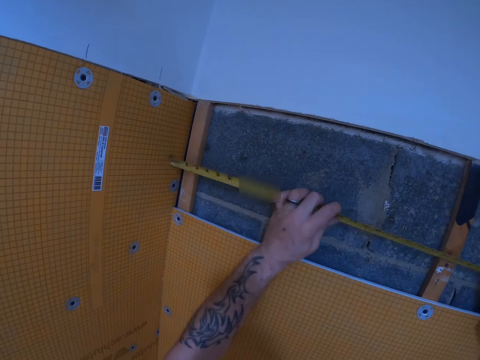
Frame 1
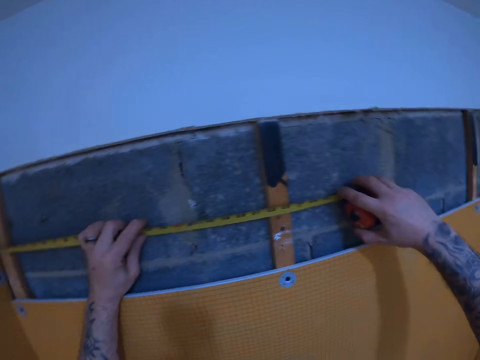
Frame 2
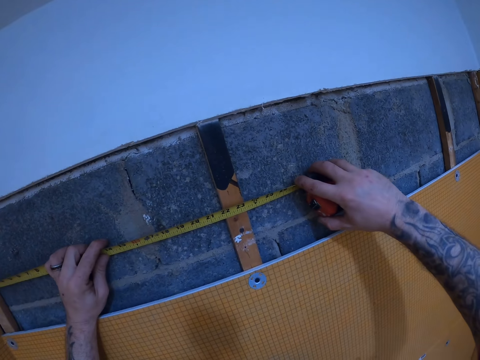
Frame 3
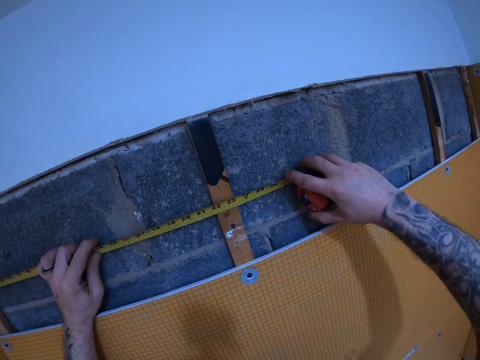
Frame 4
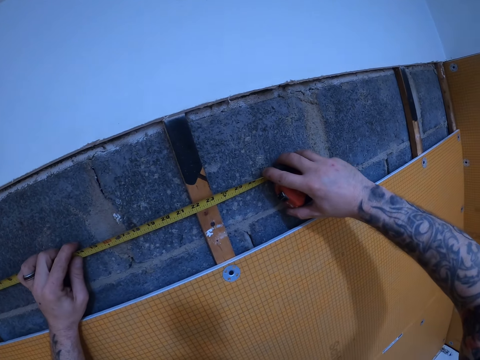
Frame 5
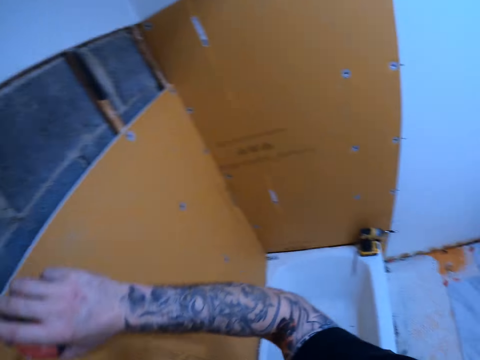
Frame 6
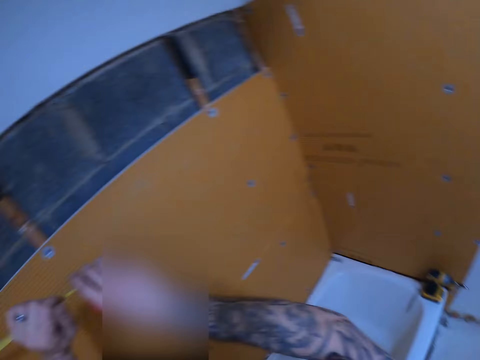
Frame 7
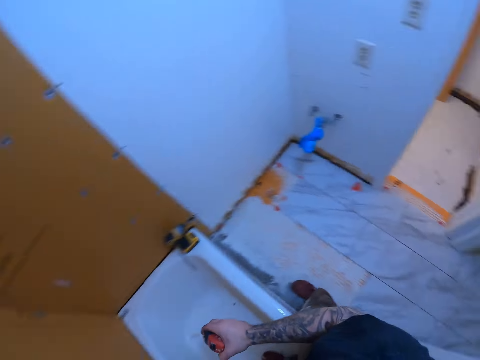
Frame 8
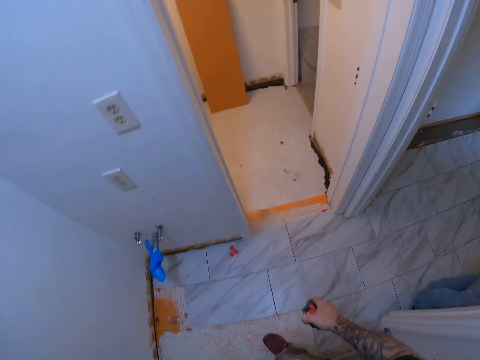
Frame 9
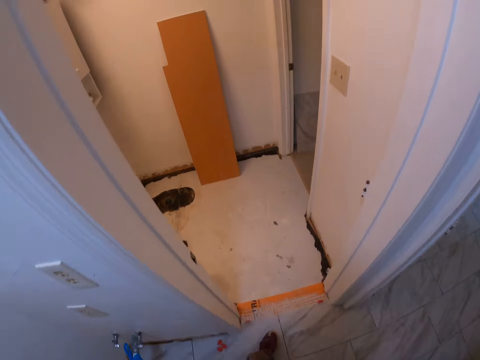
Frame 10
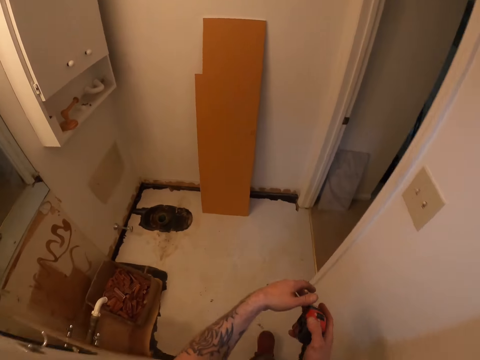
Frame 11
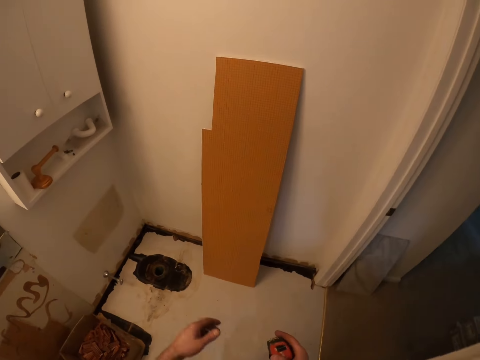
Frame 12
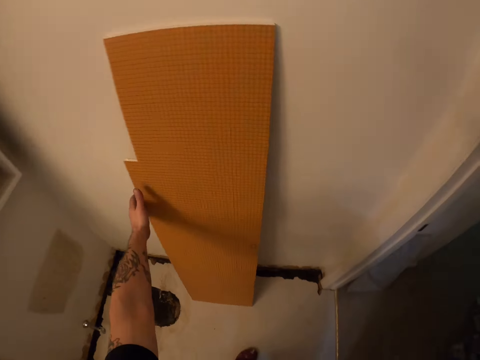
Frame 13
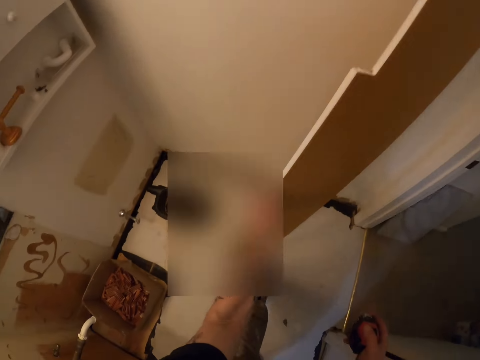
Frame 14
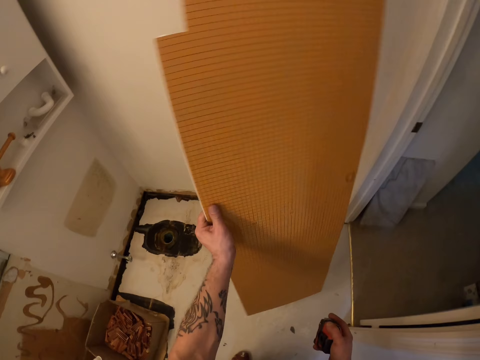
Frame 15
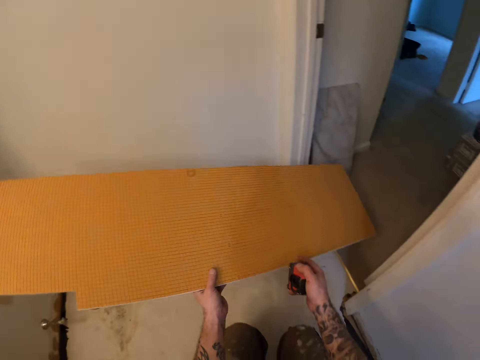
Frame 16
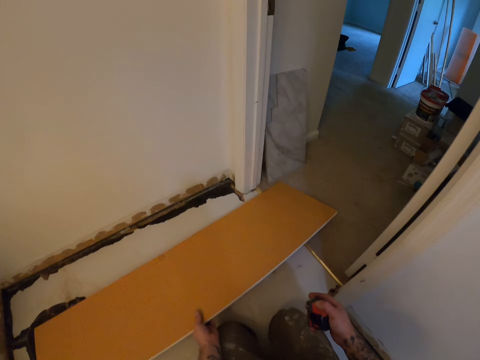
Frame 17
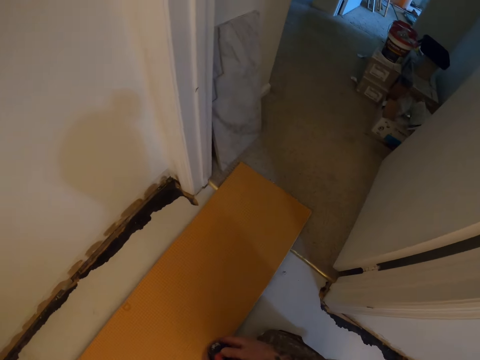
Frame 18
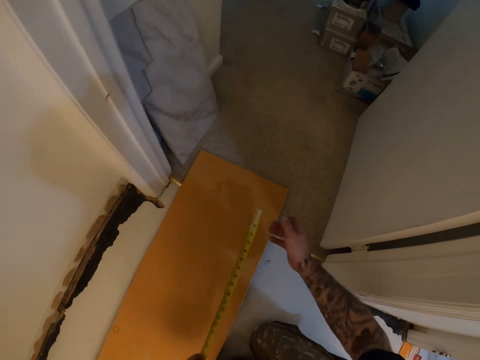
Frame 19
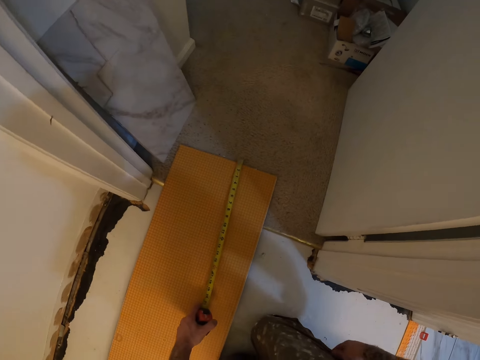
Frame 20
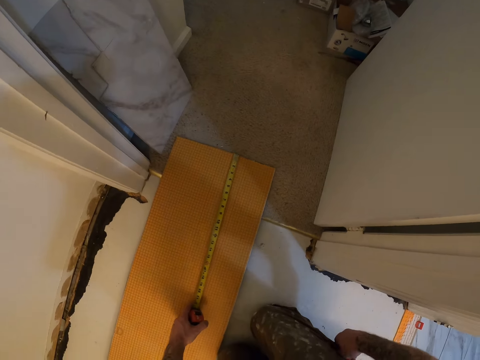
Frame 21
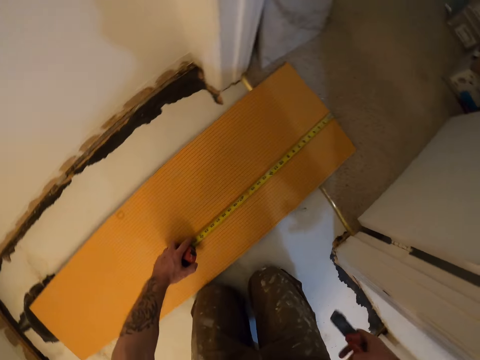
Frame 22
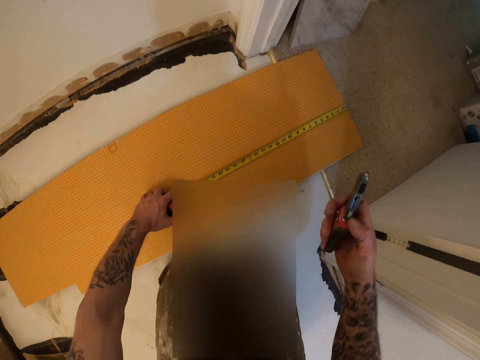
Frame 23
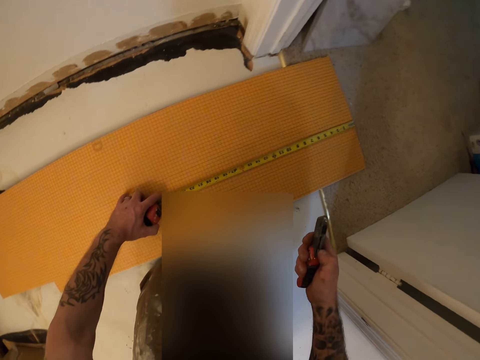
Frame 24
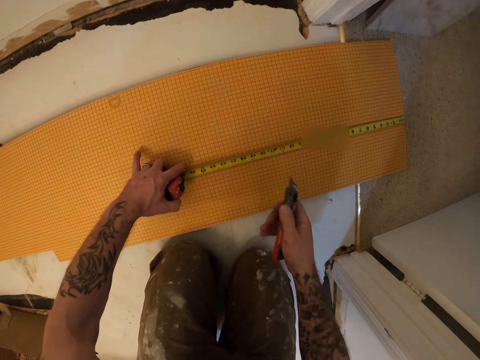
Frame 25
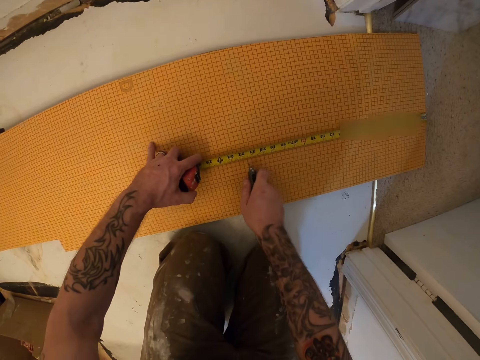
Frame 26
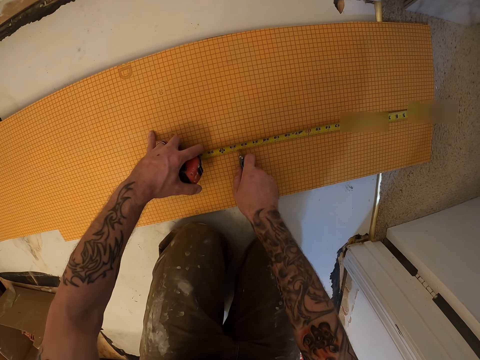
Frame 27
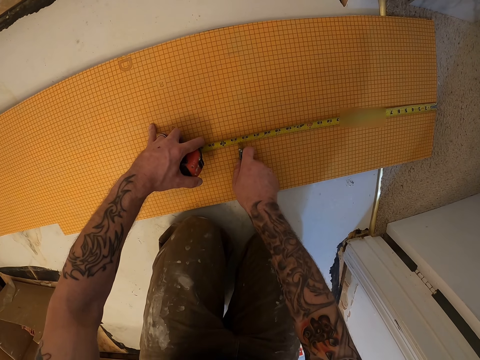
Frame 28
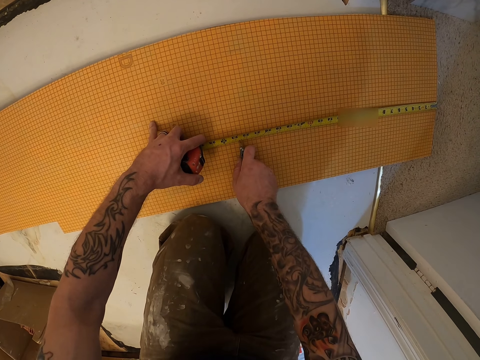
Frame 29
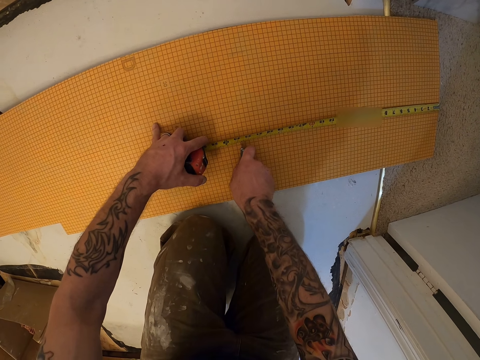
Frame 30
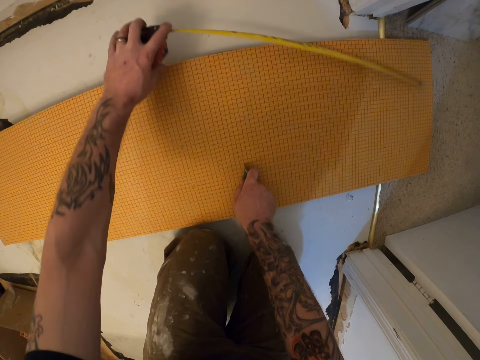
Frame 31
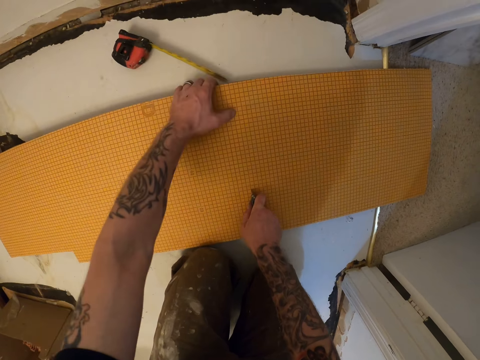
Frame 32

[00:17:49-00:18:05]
The camera wearer walks to another room. He picks up a tile backer board against a wall. He drops the tile backer board on the floor. He measures the tile backer board on the floor with the tape measure. He removes the cutter knife from his pocket. He adjusts the scalpel. He cuts the tile backer board with the cutter knife. He drops the tape measure on the floor.

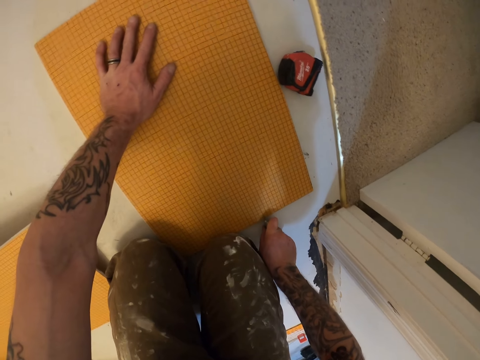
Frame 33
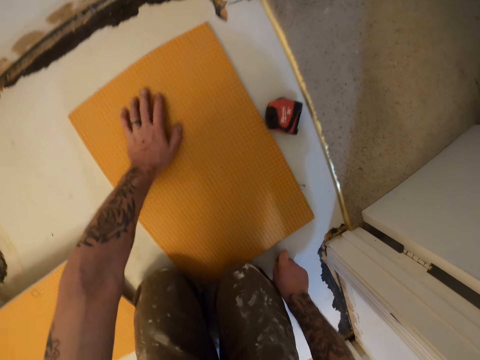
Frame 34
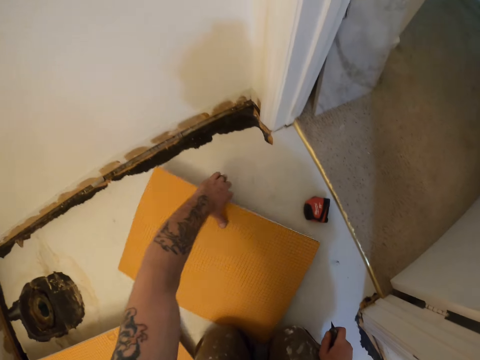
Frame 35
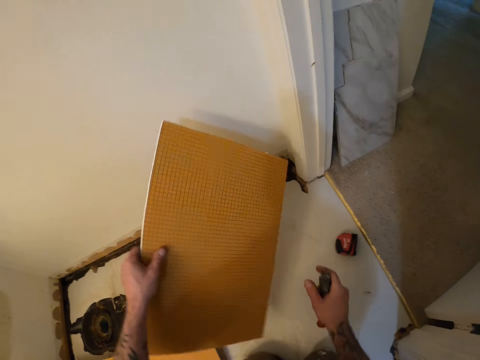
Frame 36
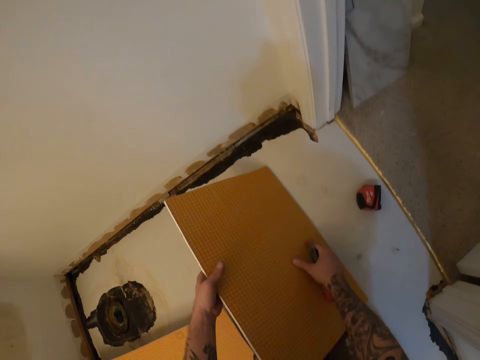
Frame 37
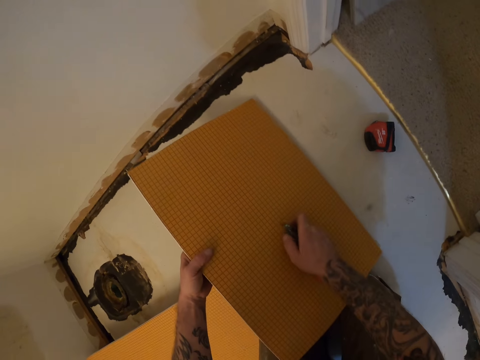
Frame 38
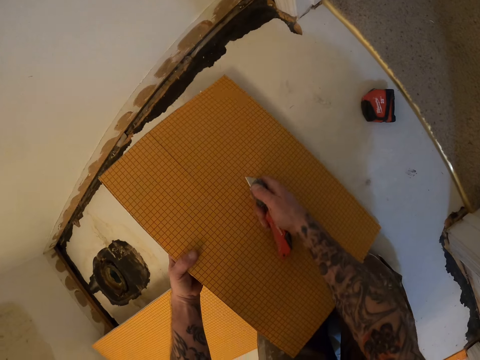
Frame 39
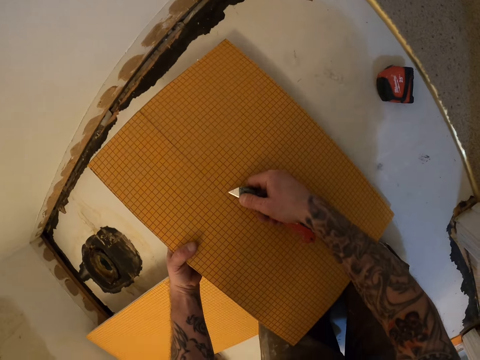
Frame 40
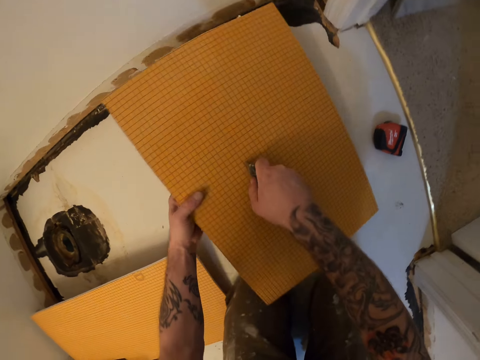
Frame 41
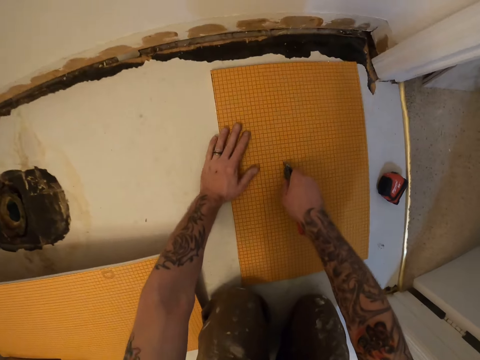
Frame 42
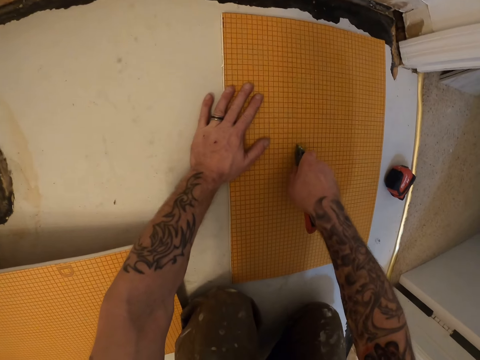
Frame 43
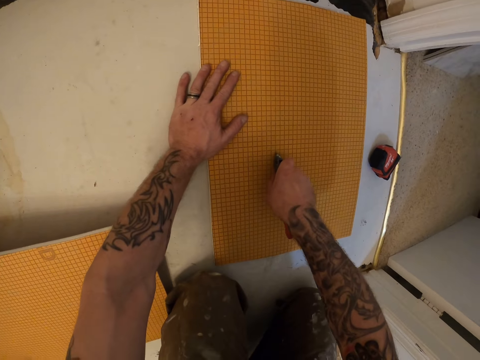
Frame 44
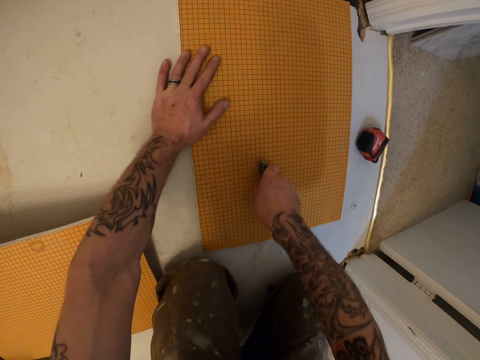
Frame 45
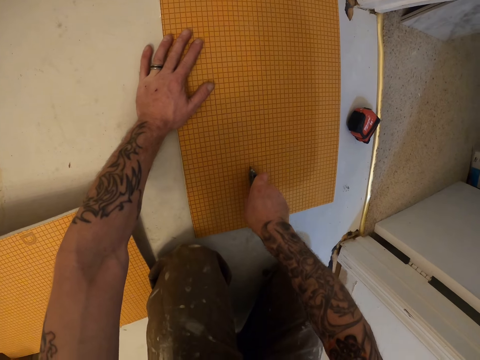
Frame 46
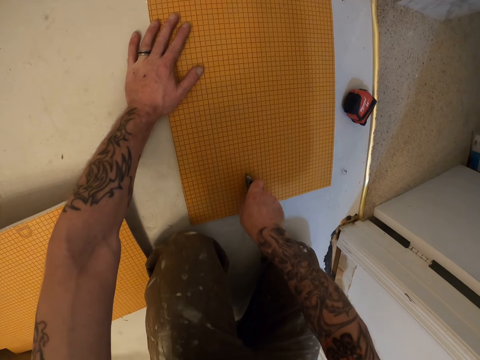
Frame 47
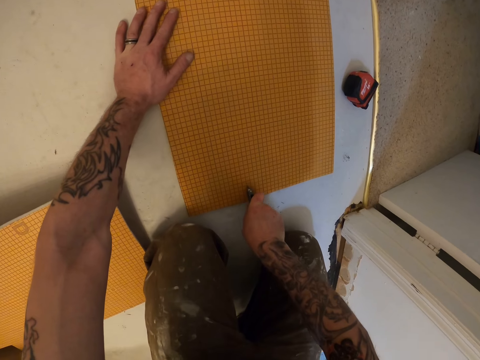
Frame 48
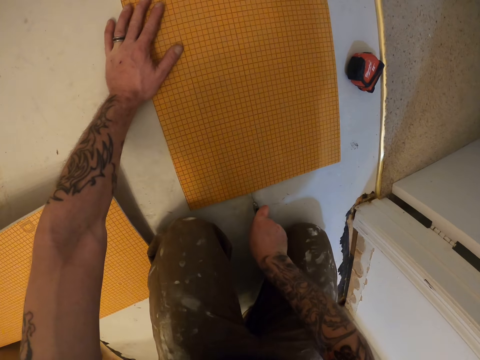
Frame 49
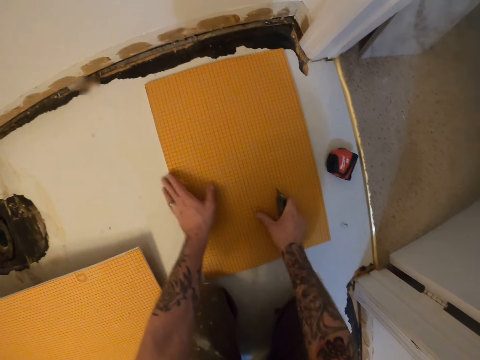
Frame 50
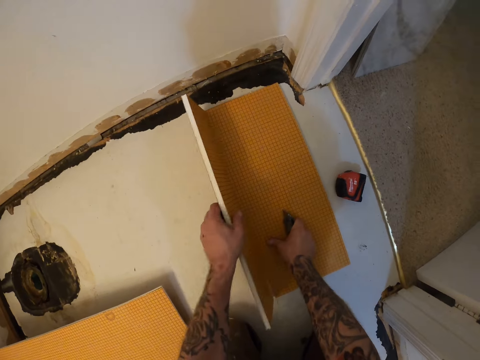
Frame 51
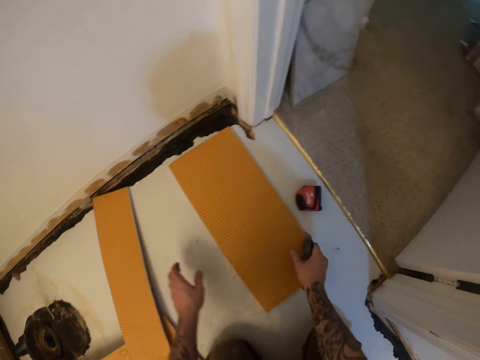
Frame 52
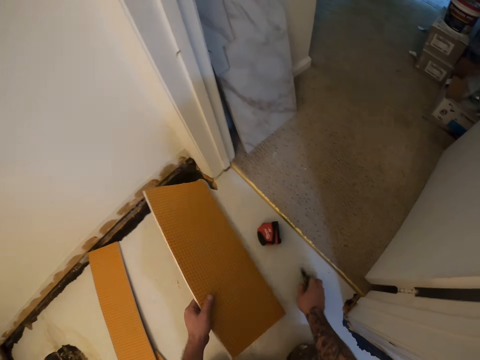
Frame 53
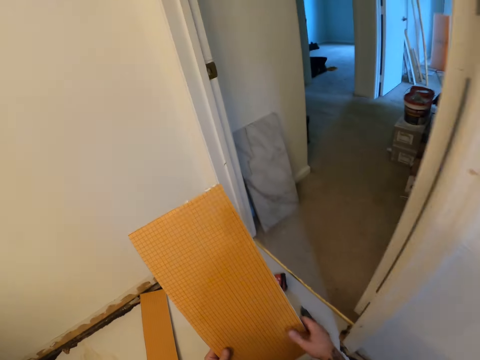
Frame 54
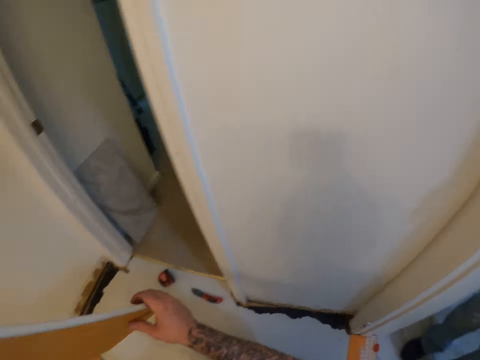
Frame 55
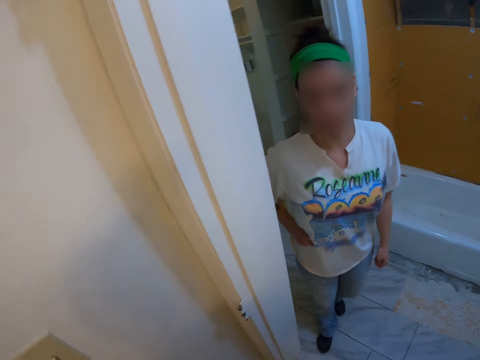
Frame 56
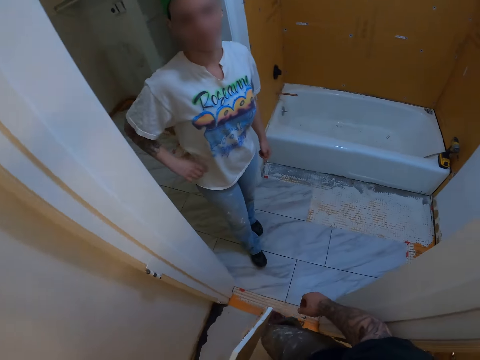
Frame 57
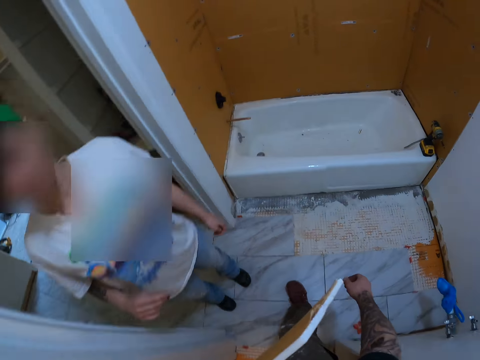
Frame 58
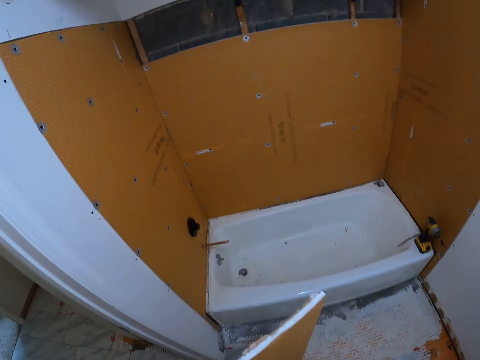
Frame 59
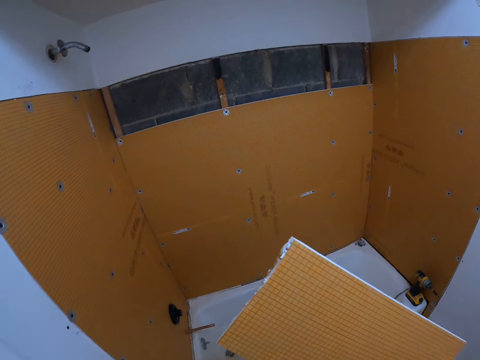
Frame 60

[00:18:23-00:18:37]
The camera wearer picks up a wall paper with a hand. They cut the wall paper with a folding knife. They split the tile backer board into two. They cut the wall paper with a hand. They put down a piece of the wall paper on the floor. They pick the tile backer board from the floor. They drop the cutter knife on the floor. They walk around a room. A lady looks around the room.
